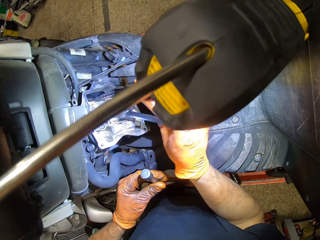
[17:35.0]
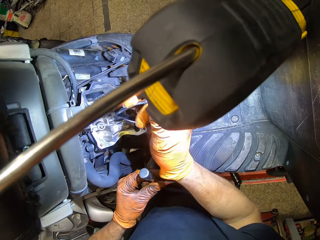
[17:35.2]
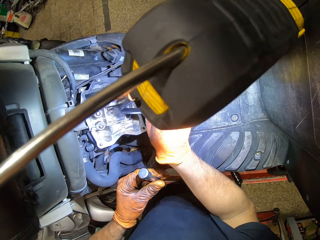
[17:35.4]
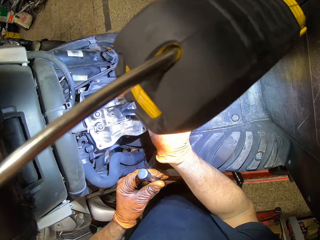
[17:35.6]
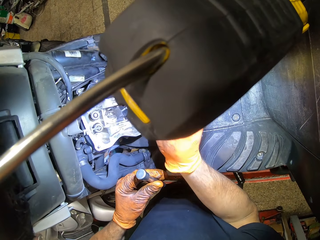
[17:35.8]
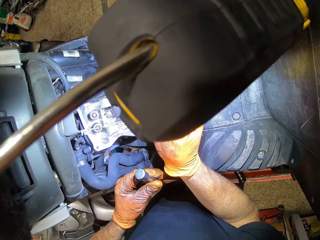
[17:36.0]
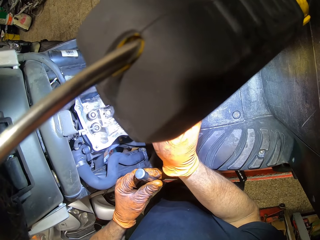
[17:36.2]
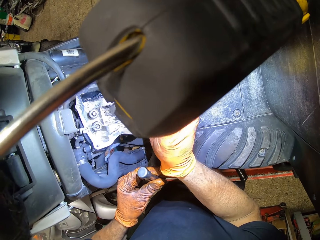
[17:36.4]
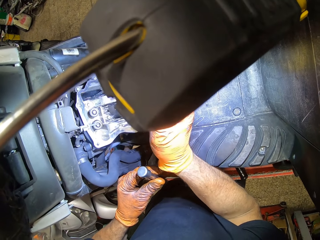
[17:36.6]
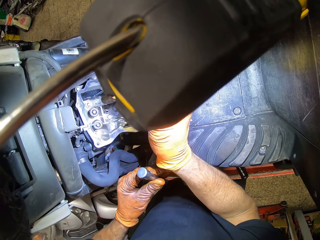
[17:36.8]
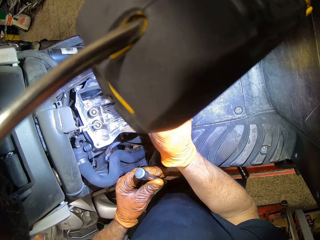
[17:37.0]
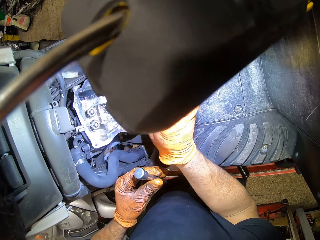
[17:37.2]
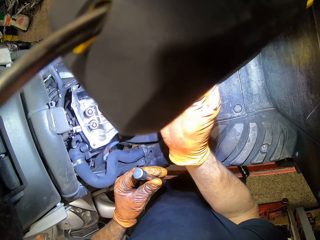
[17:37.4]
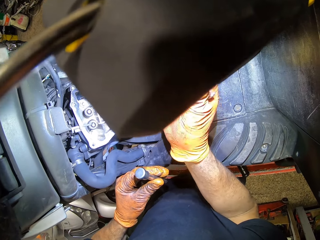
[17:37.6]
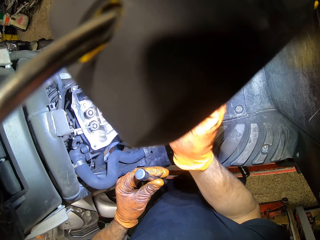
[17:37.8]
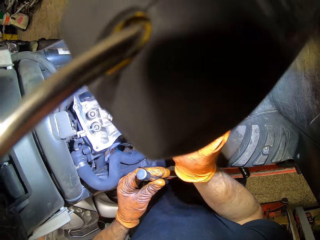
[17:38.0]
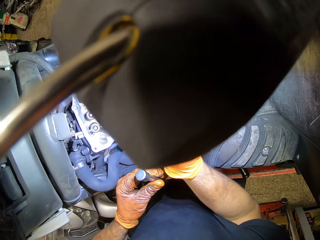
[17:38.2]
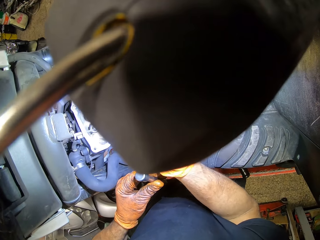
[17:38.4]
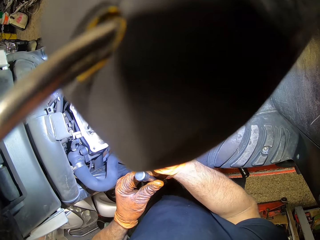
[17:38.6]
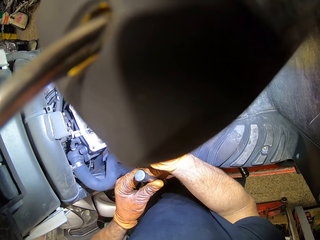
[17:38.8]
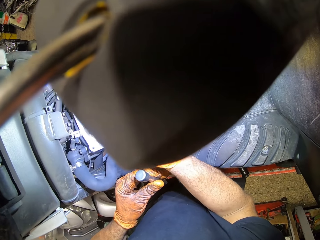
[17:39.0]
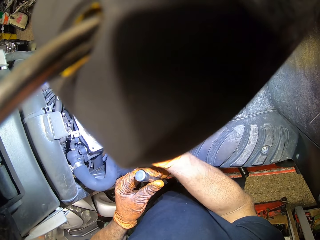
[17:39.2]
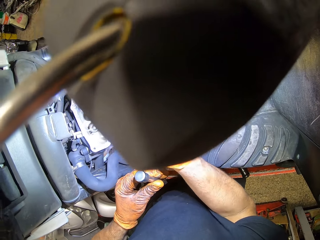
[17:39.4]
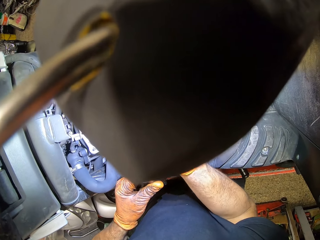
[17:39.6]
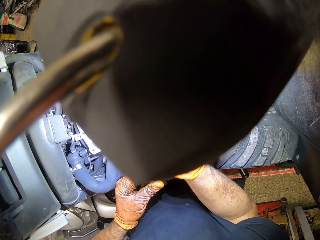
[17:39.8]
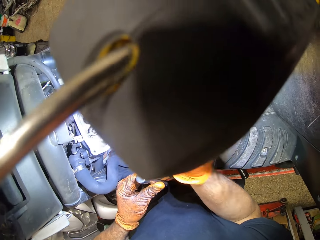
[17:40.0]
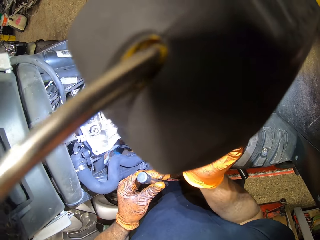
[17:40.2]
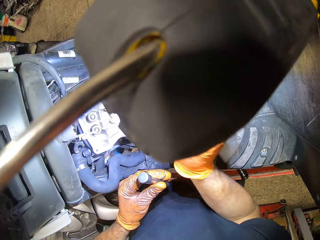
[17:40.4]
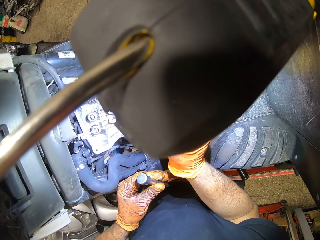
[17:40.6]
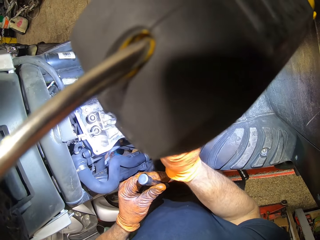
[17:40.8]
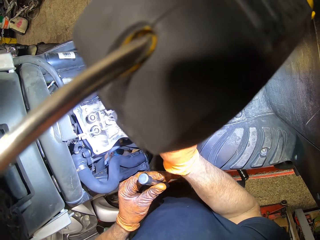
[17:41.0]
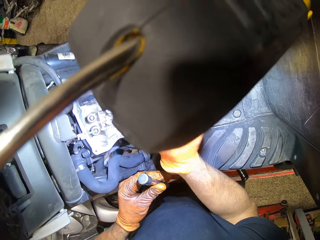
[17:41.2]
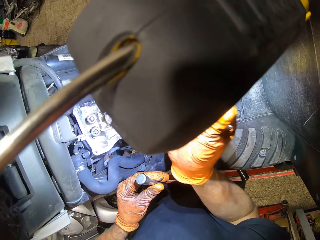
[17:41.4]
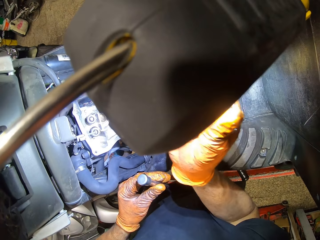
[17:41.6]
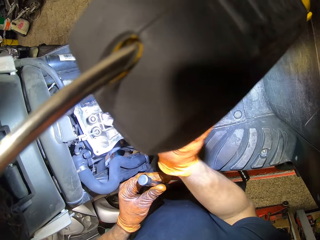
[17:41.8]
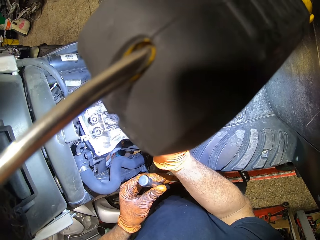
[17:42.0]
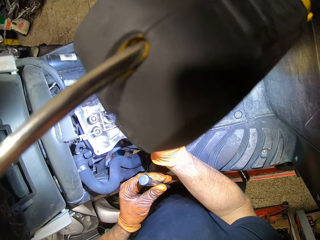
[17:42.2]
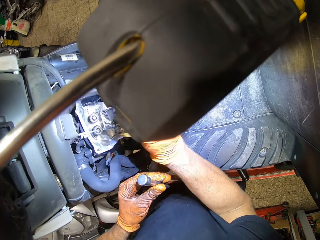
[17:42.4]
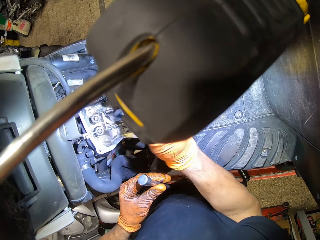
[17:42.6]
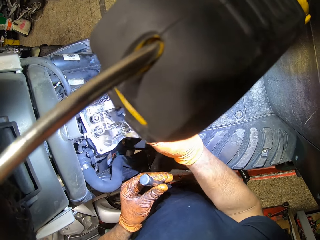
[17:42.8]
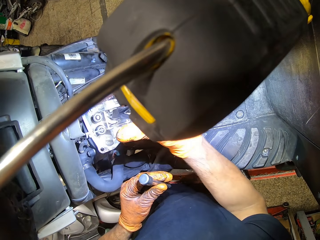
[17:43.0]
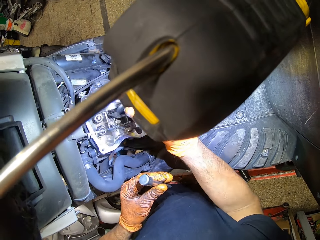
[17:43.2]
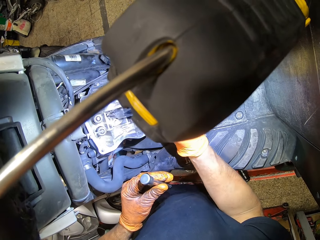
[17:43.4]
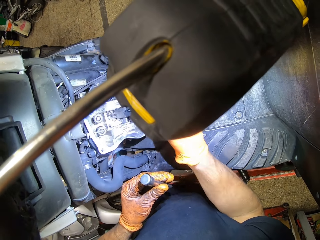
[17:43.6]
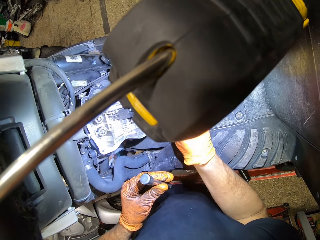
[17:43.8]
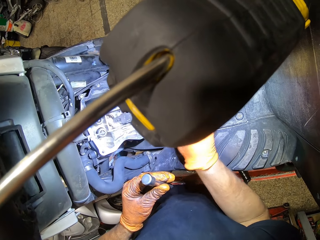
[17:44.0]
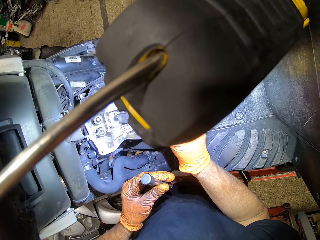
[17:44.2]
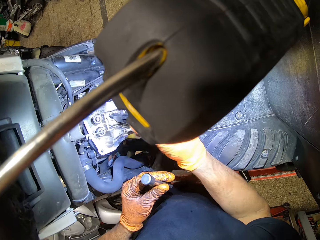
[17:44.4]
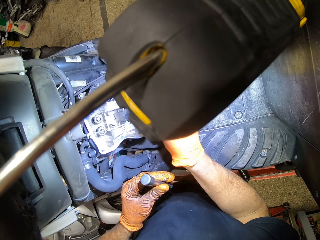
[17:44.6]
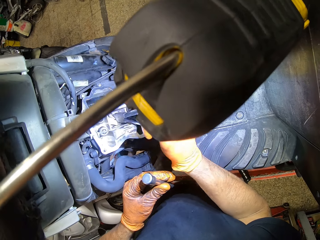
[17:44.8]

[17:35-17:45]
The camera wearer cleans the engine block with a tissue in it and a plier in his gloved right hand.

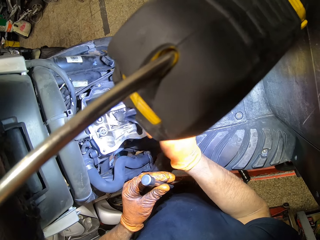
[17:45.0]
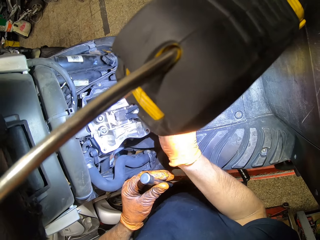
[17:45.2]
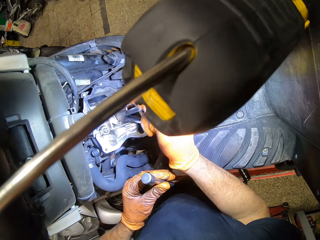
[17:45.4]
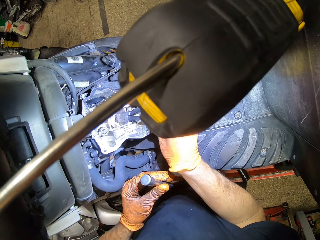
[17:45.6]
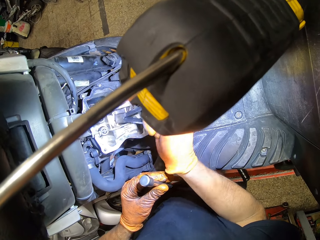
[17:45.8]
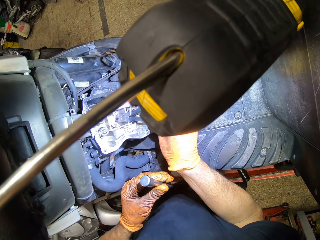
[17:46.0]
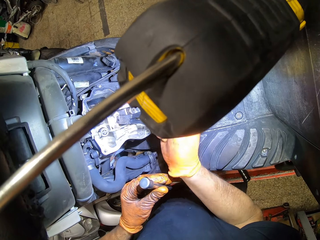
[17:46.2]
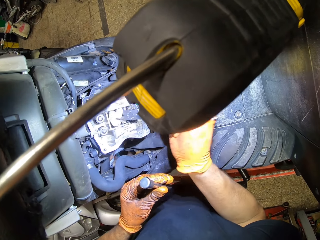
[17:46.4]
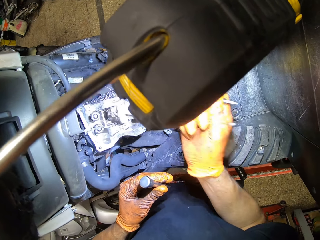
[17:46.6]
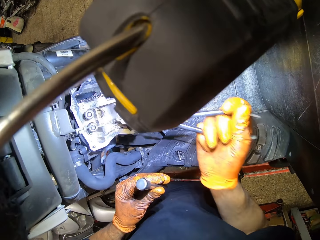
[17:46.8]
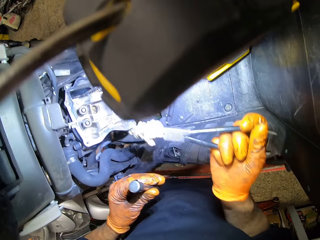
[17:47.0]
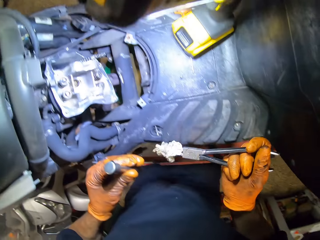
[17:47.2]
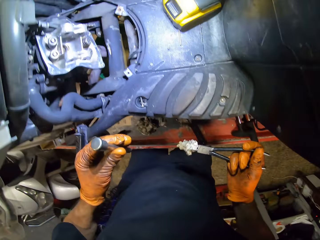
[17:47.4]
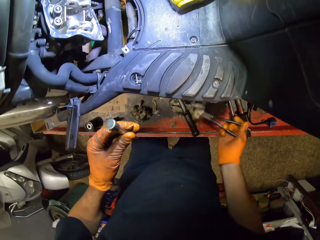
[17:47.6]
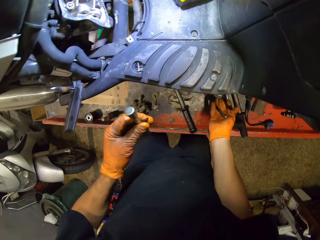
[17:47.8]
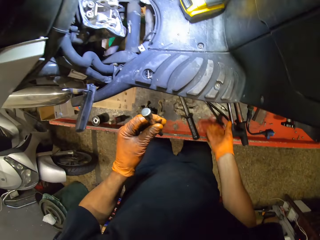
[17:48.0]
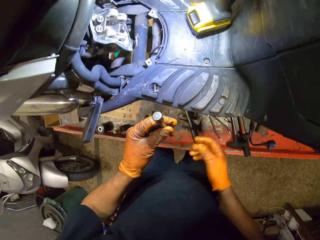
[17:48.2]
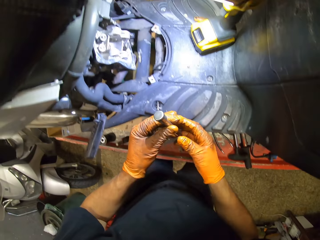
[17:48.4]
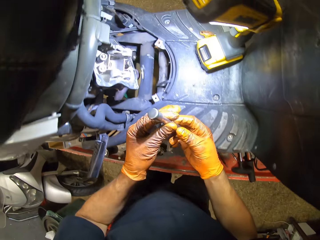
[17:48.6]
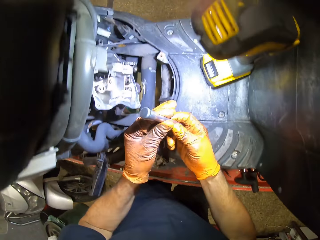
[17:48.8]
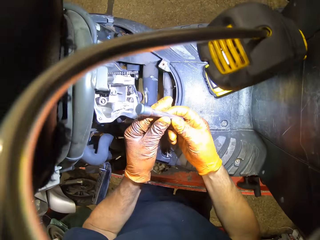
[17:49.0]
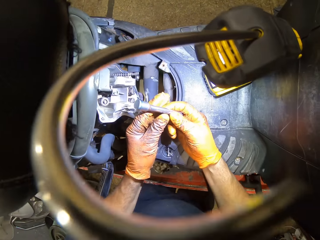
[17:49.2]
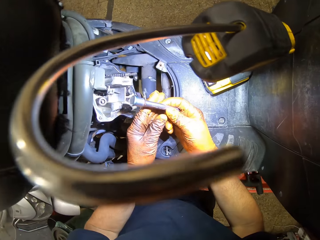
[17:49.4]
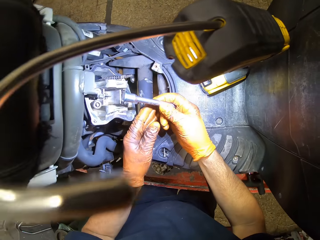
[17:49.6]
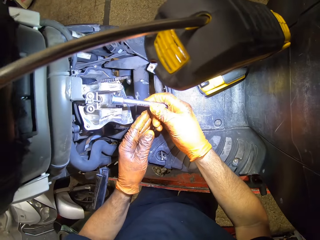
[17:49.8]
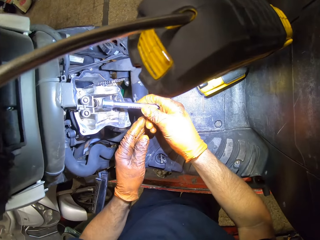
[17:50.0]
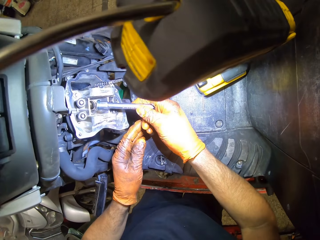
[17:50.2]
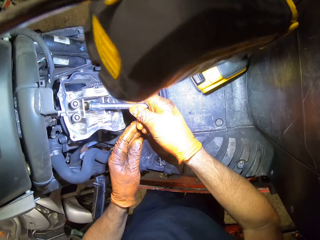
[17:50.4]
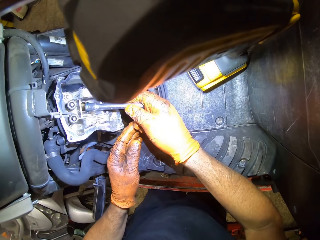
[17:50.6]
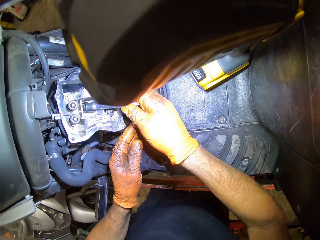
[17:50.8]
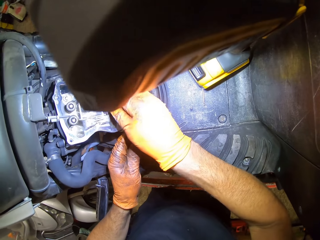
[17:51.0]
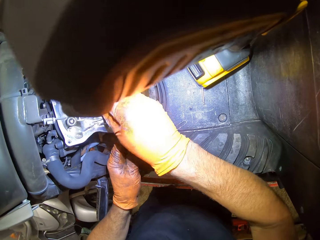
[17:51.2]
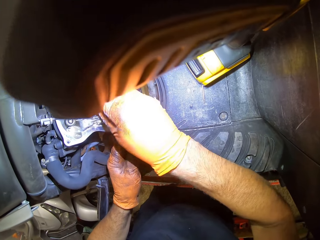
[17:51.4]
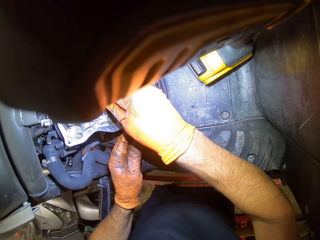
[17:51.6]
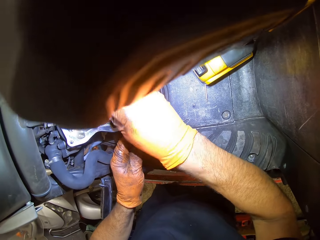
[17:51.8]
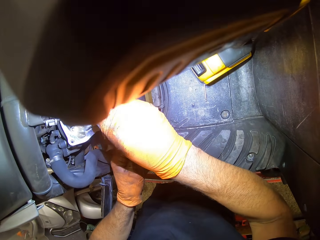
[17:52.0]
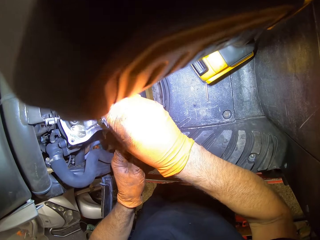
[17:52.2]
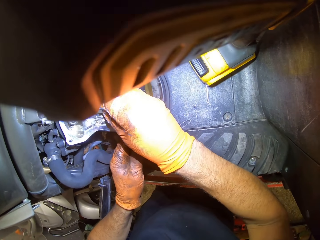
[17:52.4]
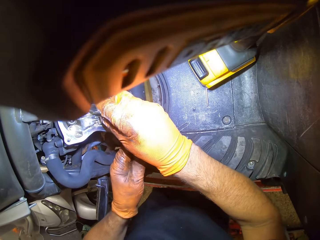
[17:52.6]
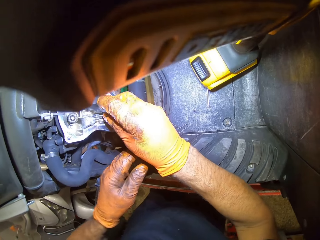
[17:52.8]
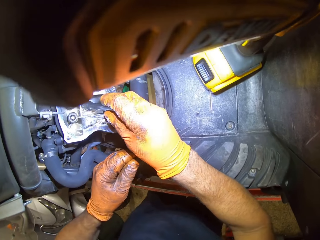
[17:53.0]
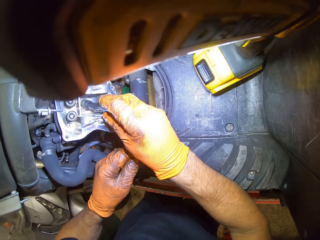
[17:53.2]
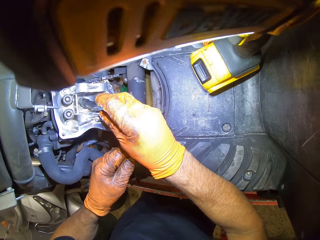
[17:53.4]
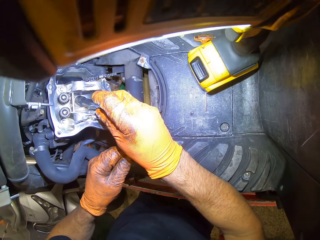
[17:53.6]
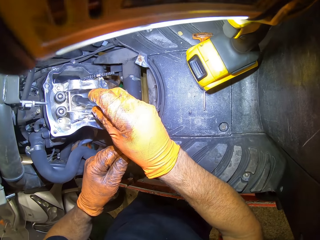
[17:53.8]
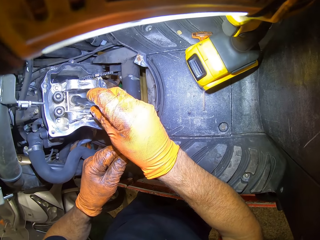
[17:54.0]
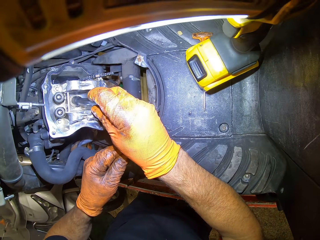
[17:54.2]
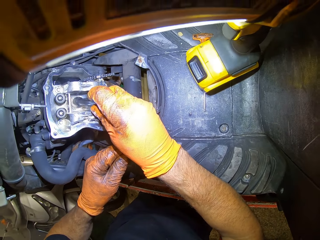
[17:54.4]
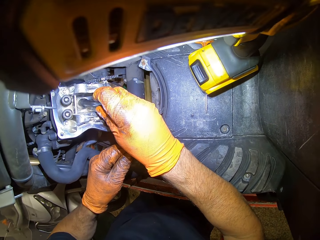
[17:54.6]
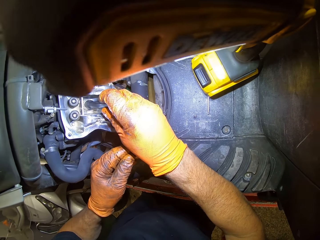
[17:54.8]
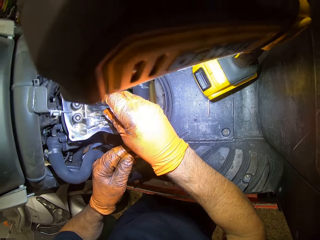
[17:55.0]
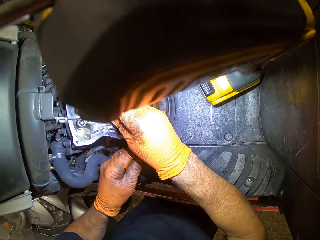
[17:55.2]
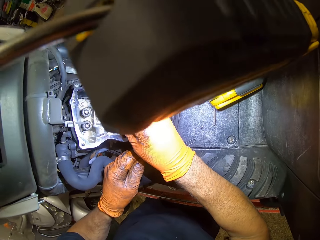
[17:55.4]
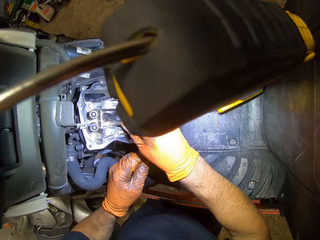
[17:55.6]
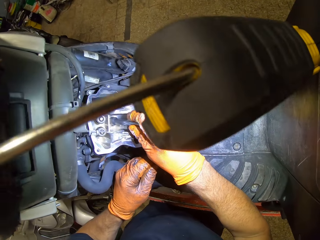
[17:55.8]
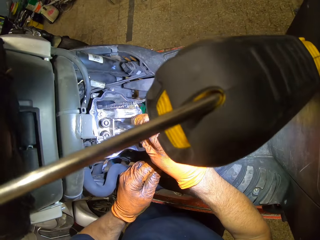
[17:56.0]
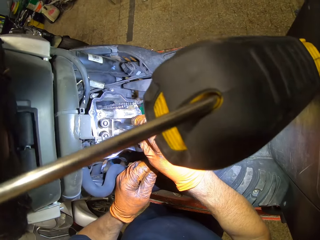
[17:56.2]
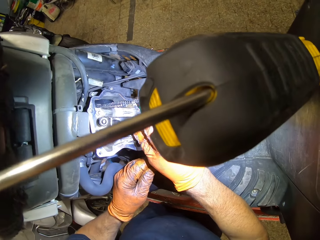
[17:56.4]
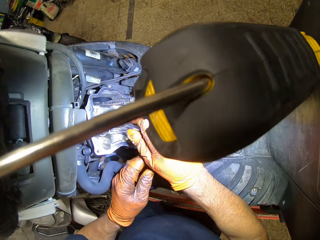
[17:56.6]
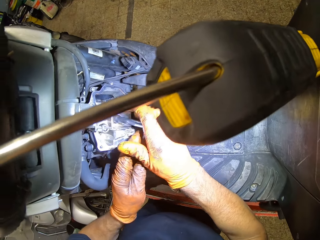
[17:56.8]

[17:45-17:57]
The camera wearer drops the nose plier in his gloved right hand on the work table. He places the spanner with the lid on it into the engine block with his gloved right hand. He fixes something in the engine.
